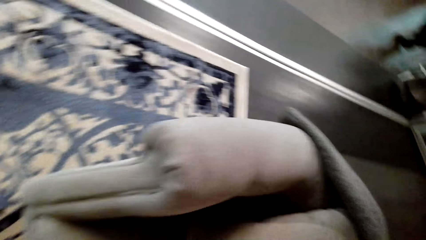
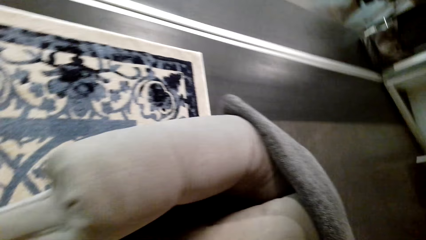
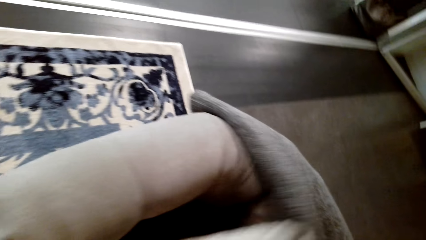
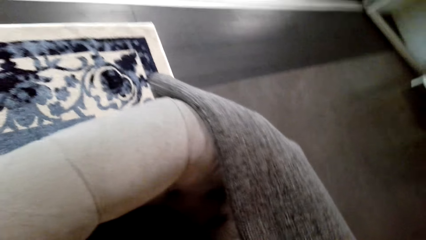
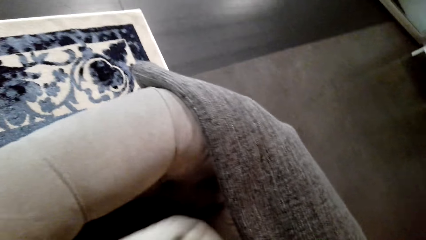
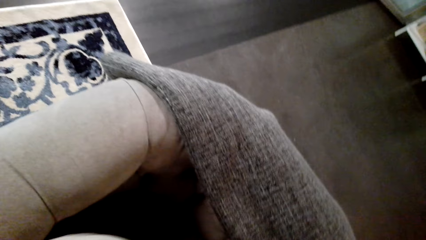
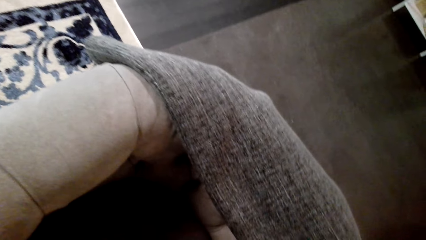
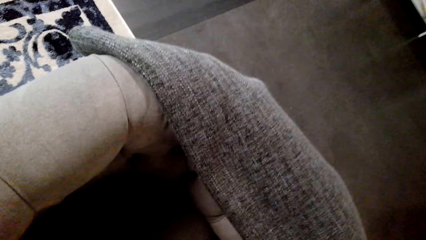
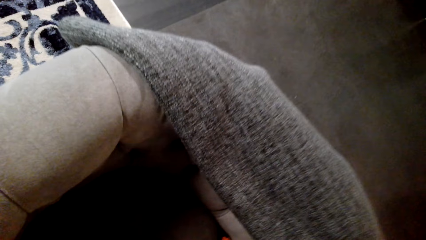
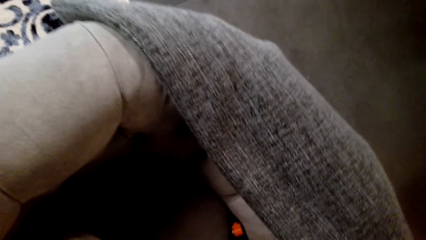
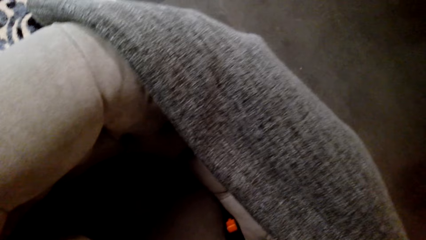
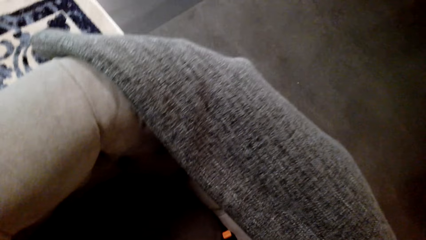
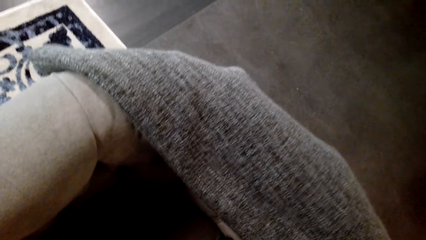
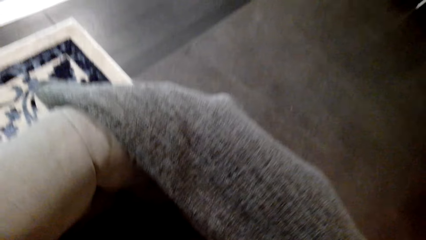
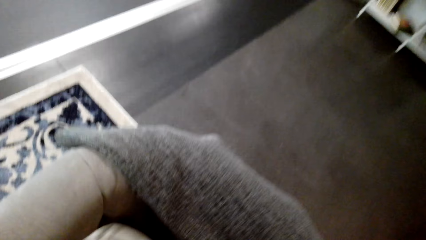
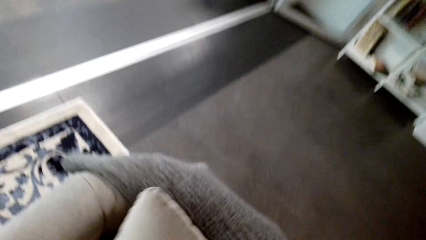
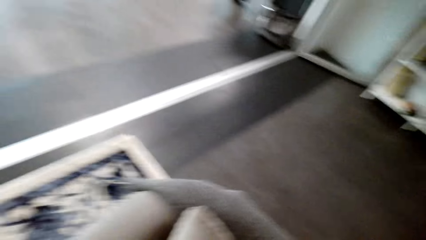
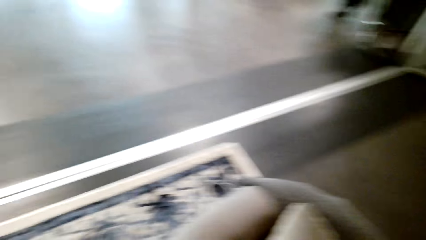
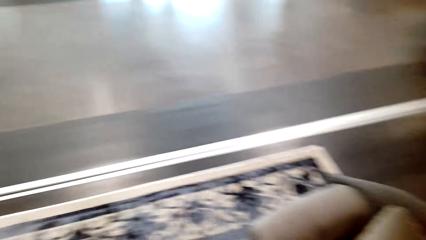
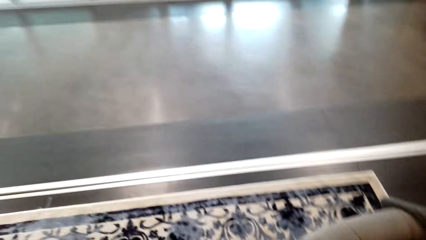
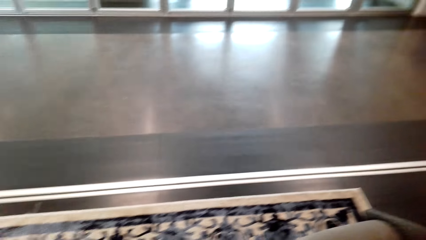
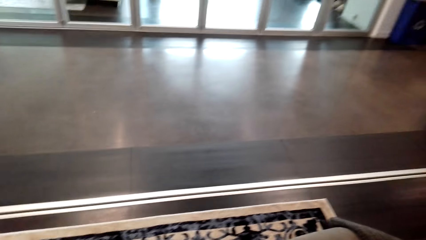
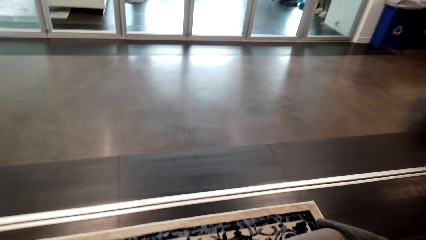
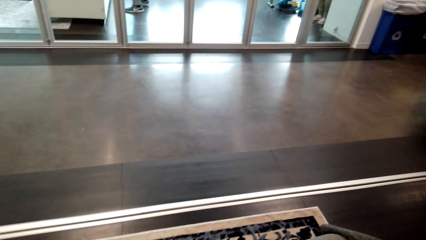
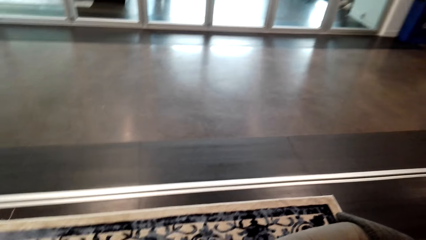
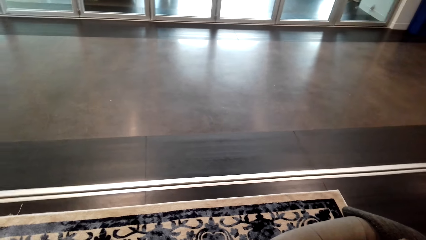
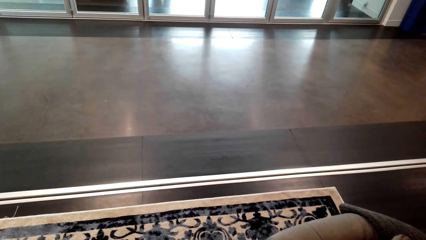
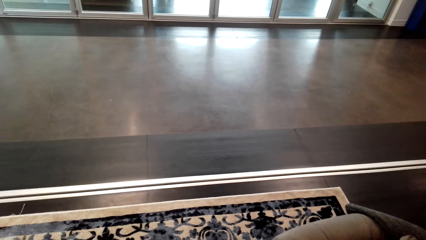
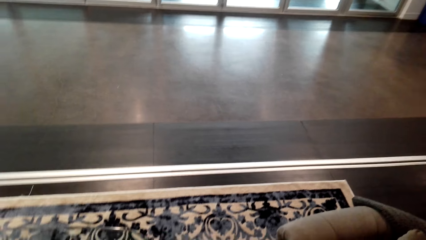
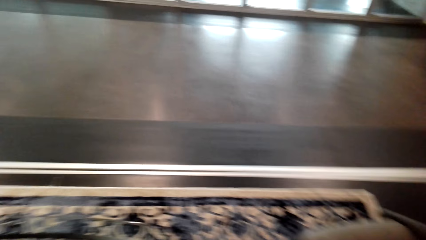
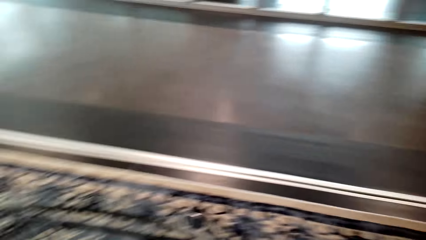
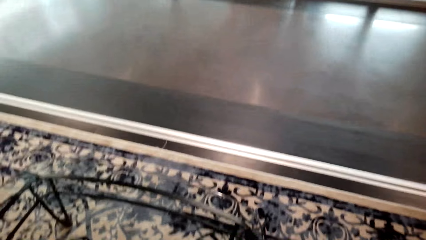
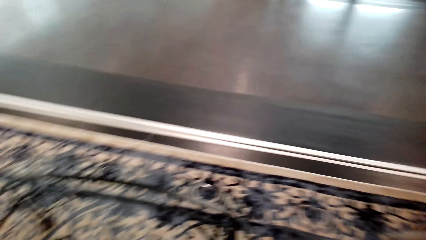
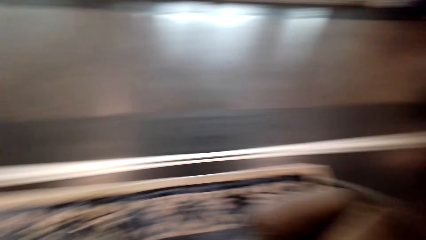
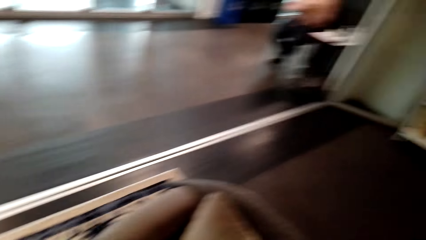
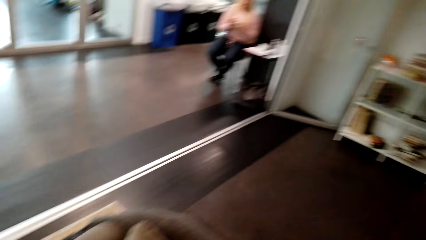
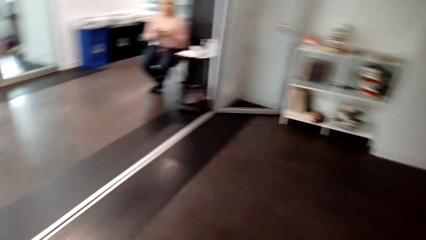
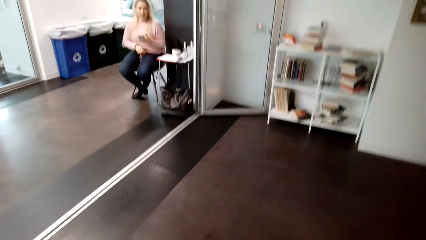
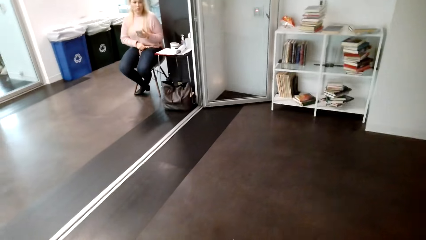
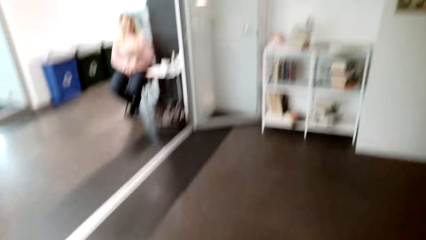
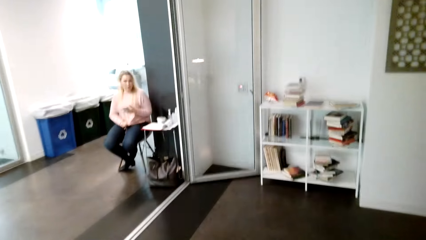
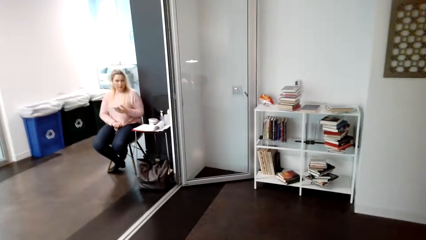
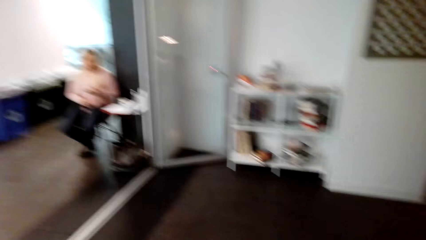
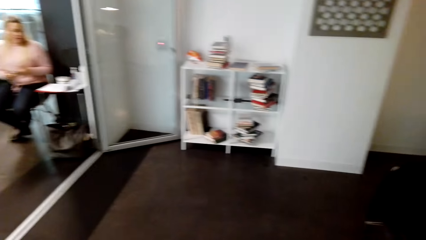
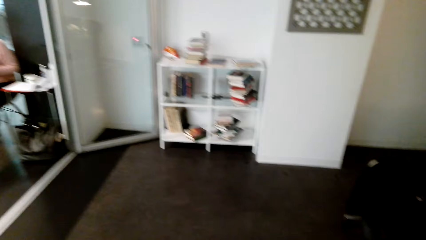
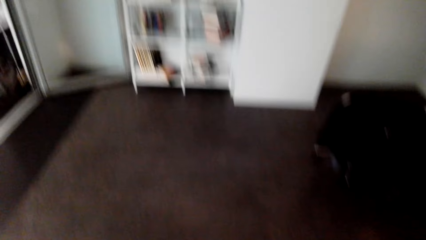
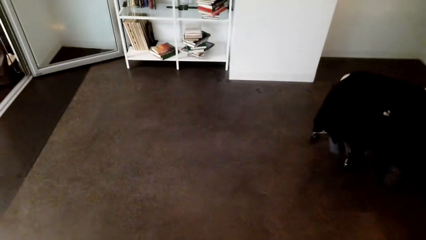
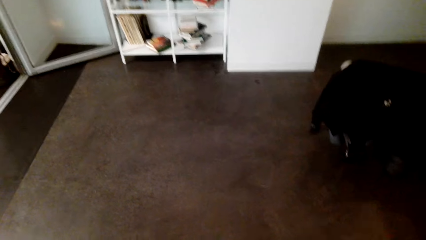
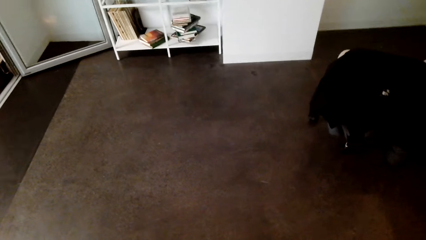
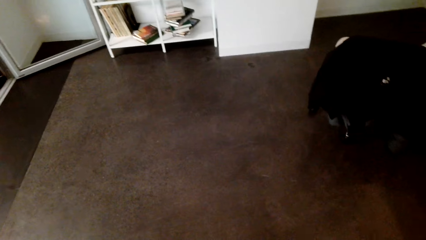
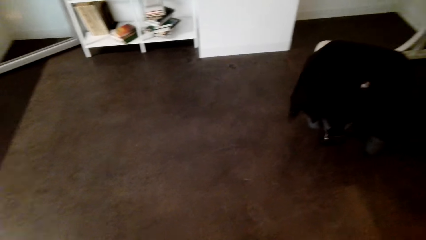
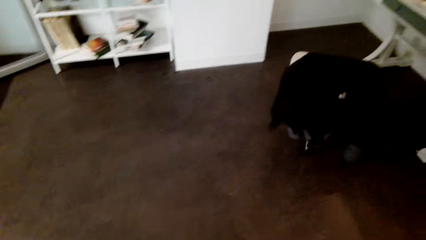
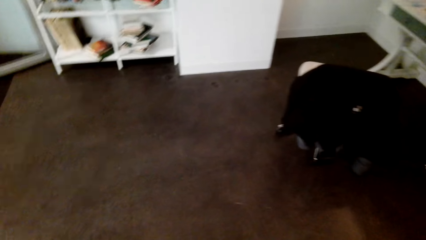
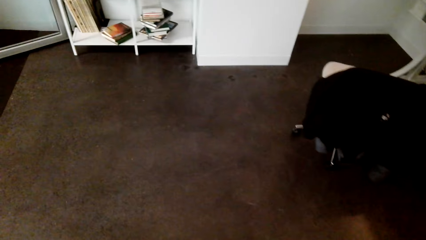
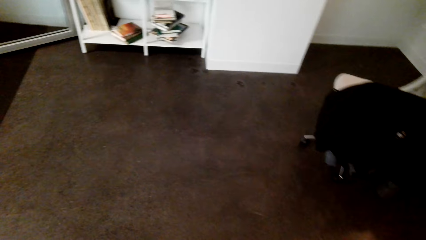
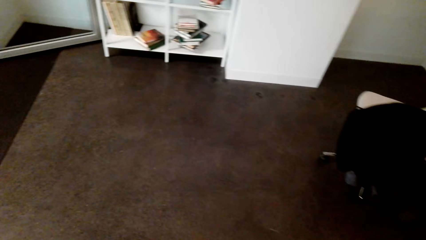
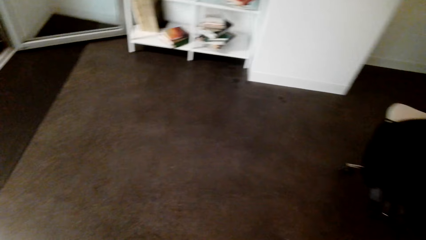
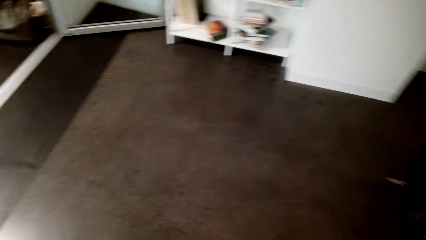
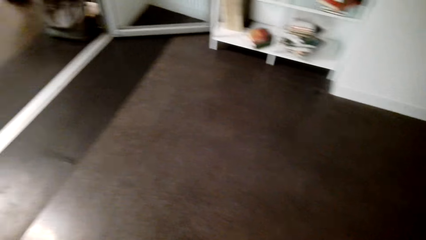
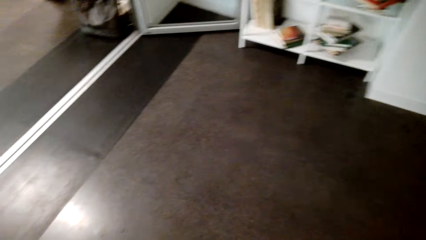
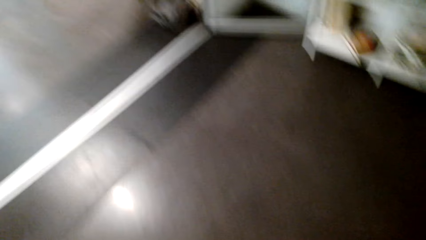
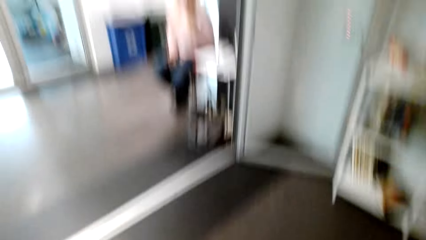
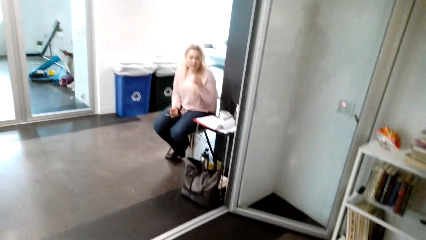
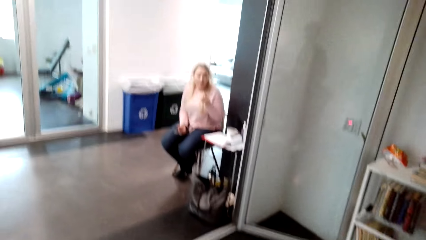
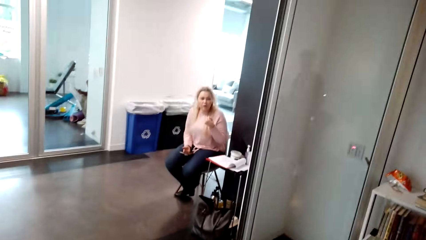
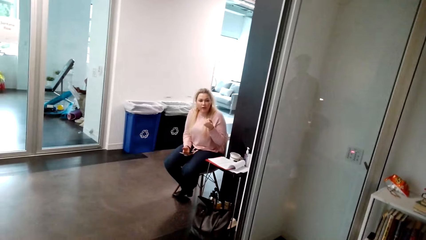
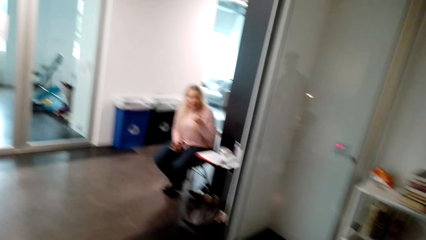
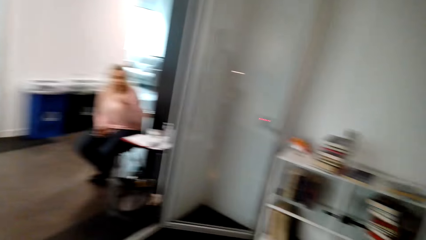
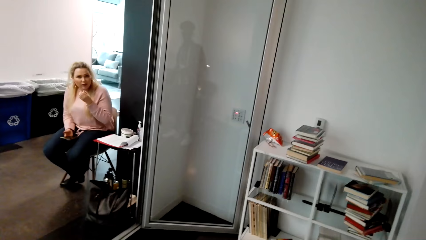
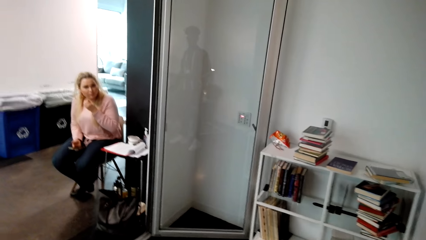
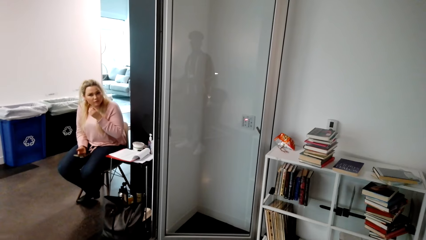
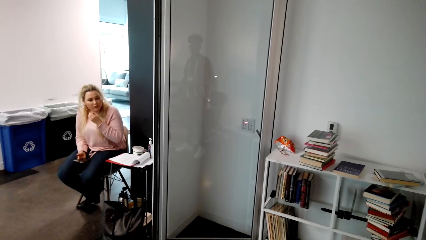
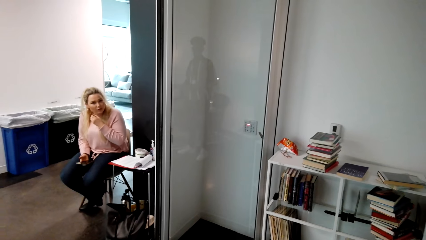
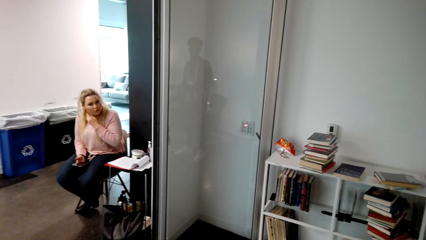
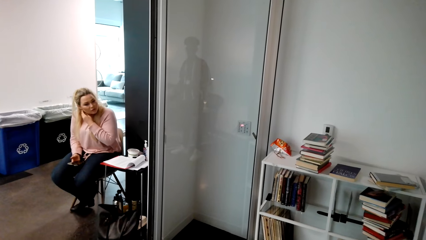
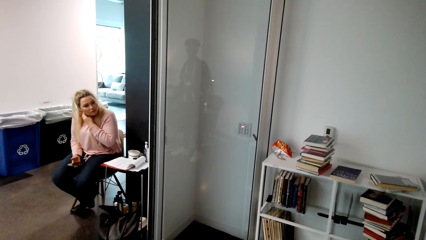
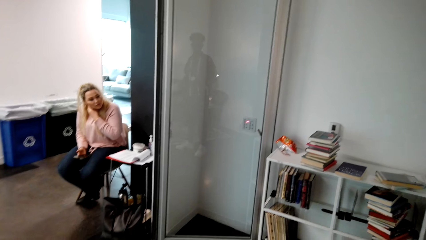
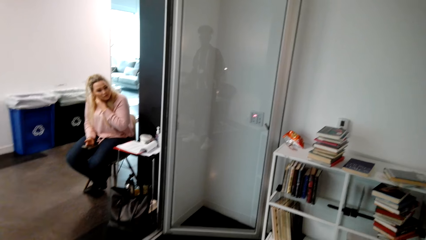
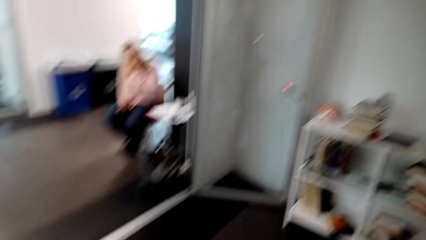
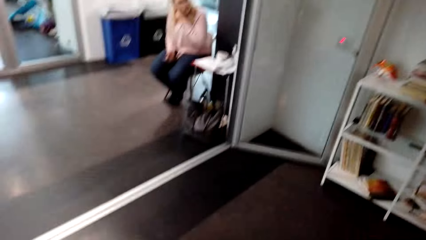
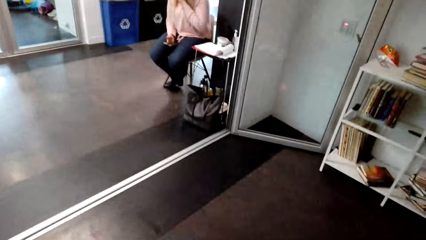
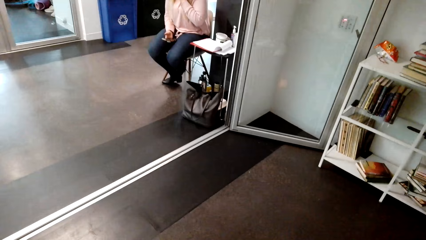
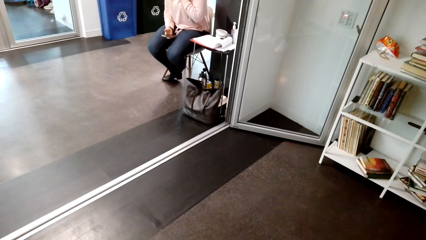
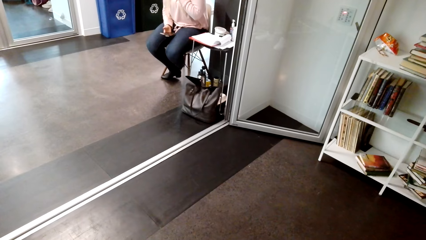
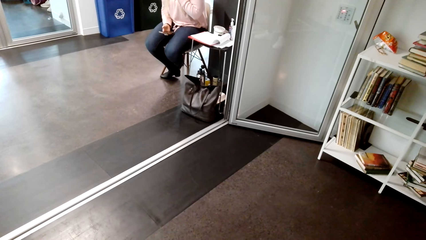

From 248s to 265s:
The camera wearer moves the pillow. They pick up the sofa cushion. They look around. They walk around. They speak to a person.
